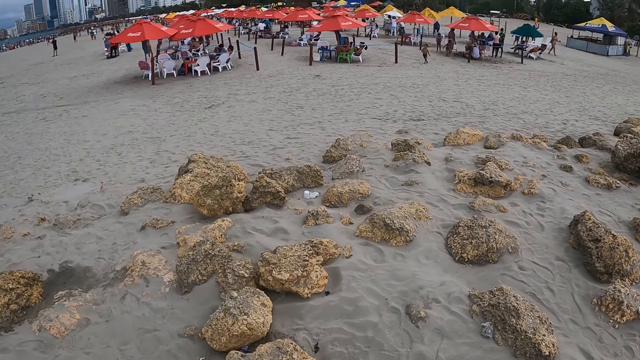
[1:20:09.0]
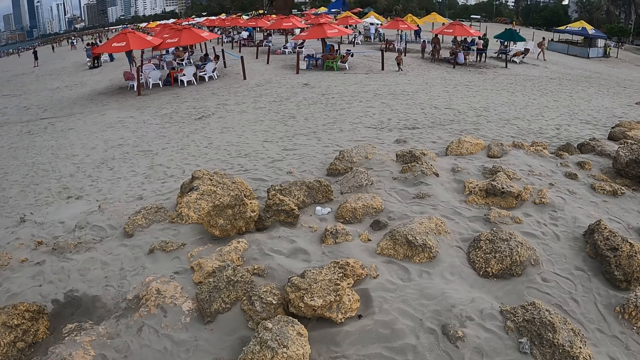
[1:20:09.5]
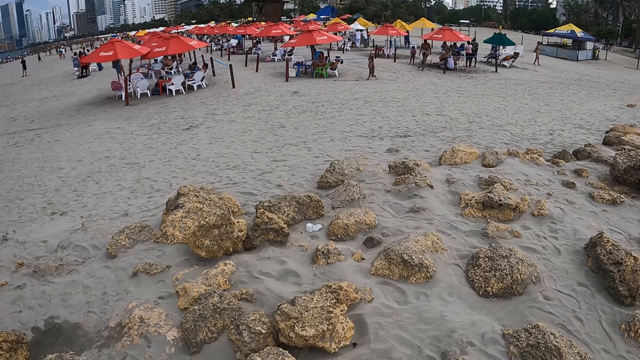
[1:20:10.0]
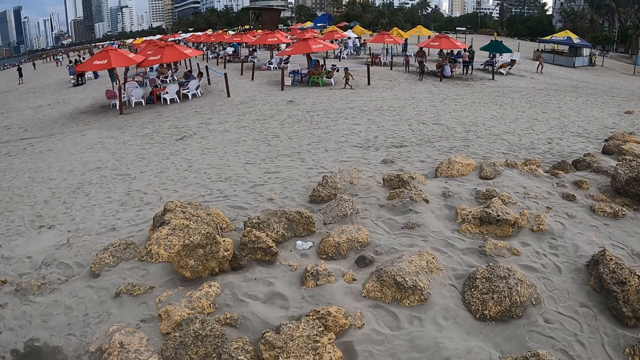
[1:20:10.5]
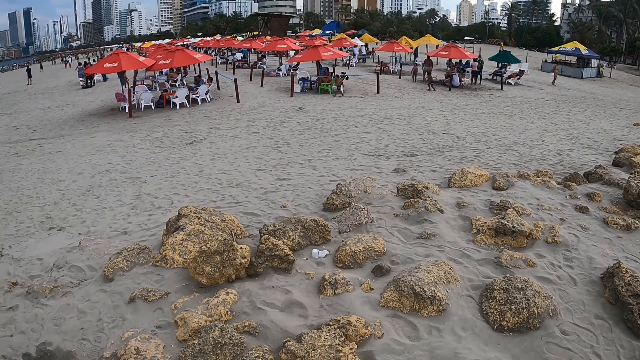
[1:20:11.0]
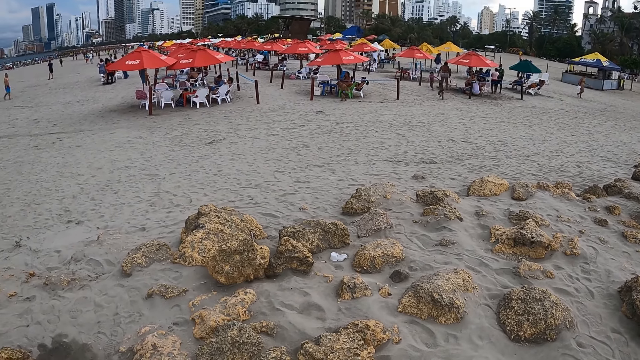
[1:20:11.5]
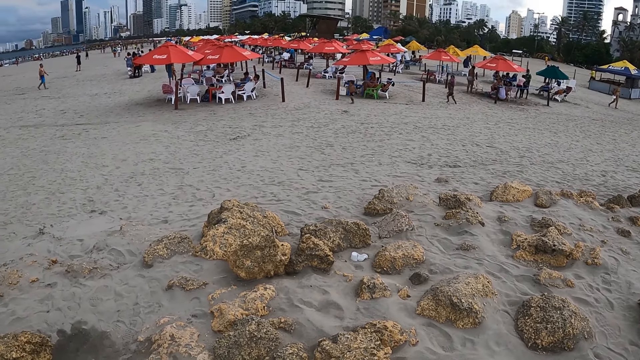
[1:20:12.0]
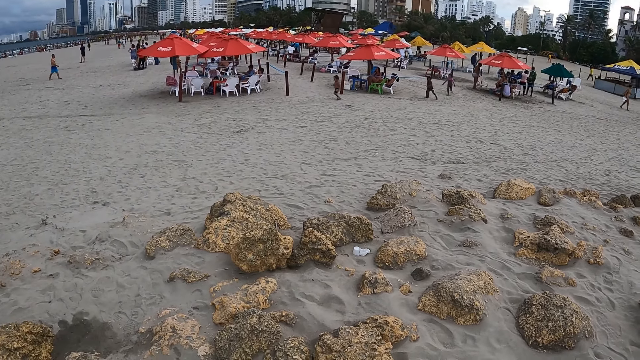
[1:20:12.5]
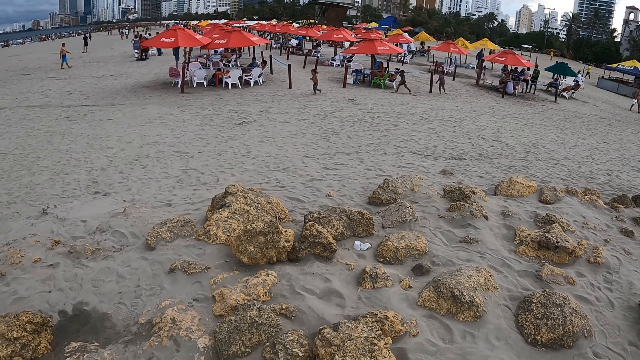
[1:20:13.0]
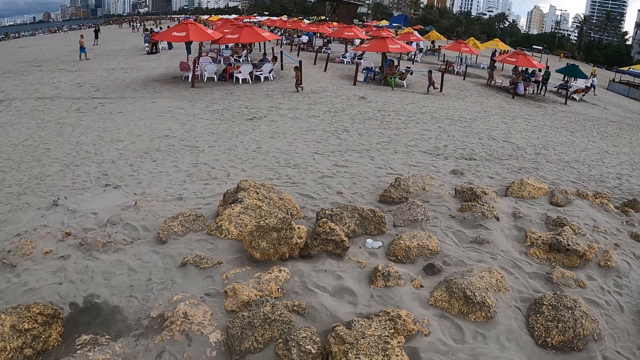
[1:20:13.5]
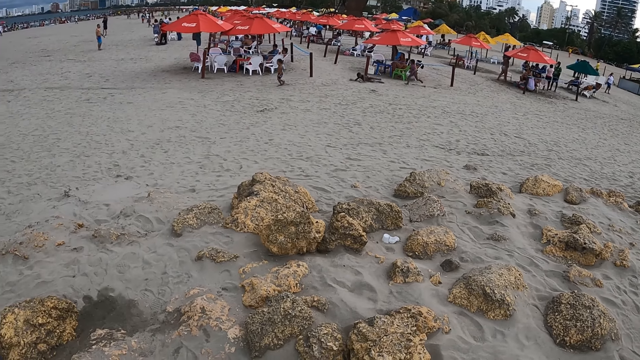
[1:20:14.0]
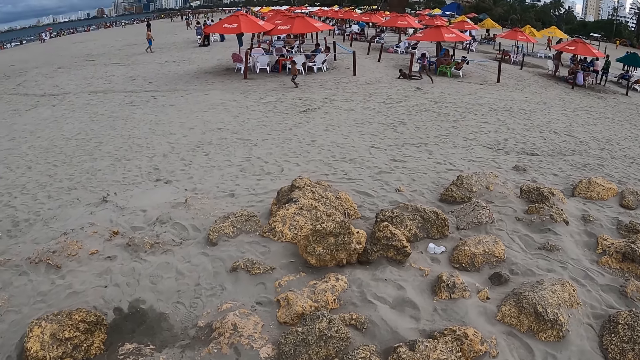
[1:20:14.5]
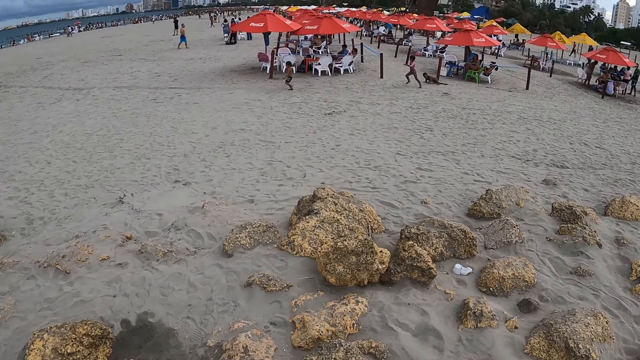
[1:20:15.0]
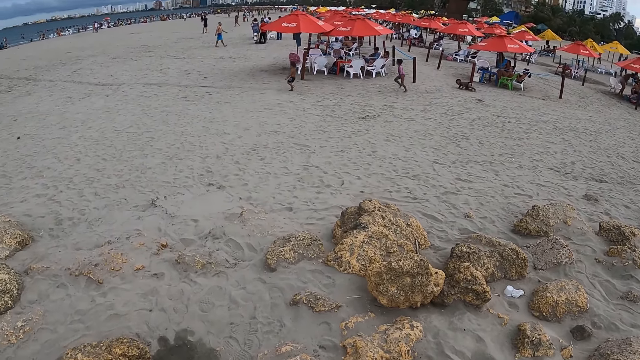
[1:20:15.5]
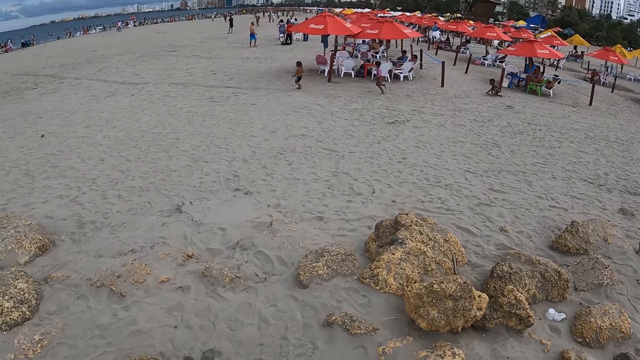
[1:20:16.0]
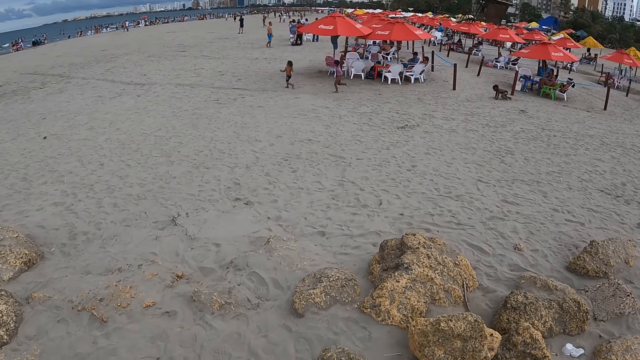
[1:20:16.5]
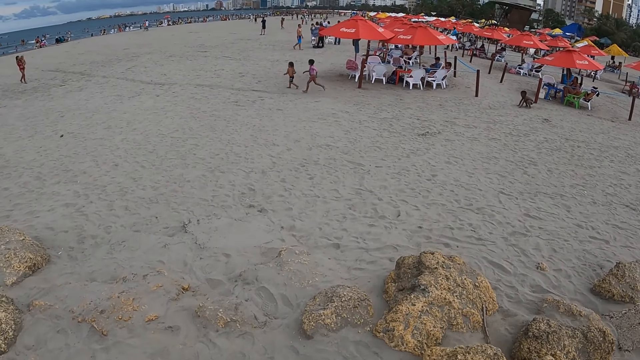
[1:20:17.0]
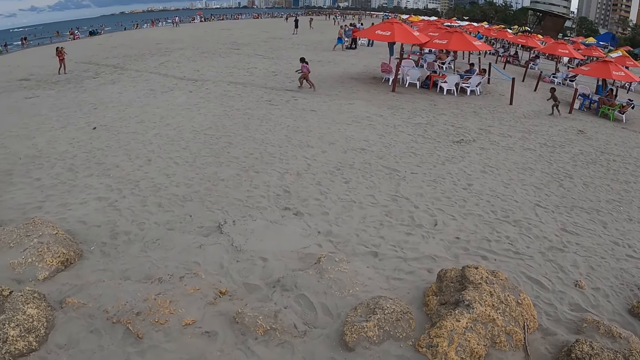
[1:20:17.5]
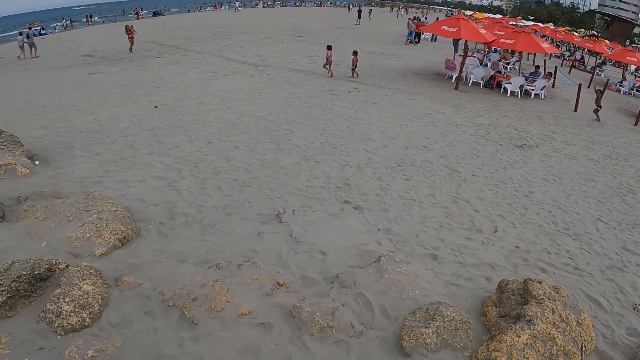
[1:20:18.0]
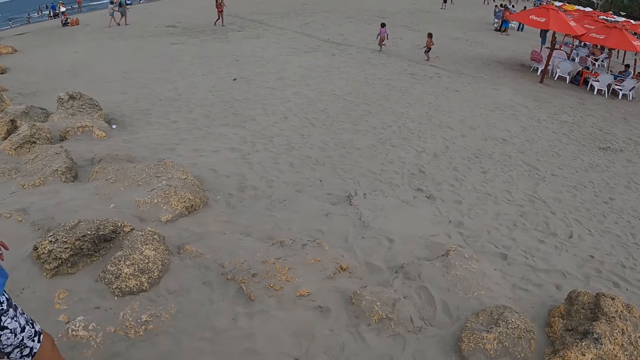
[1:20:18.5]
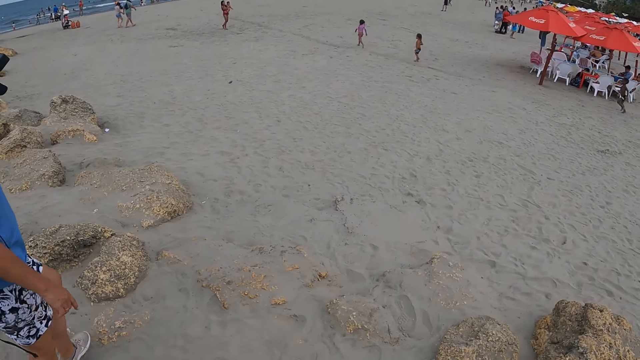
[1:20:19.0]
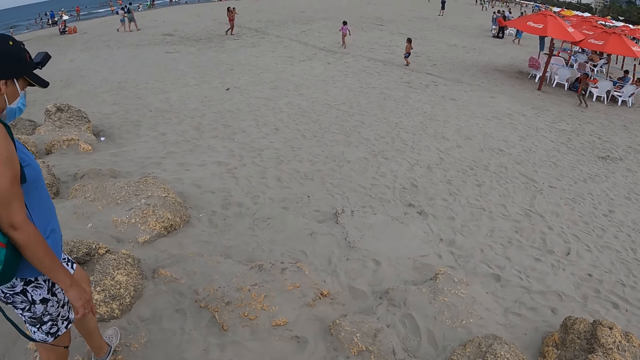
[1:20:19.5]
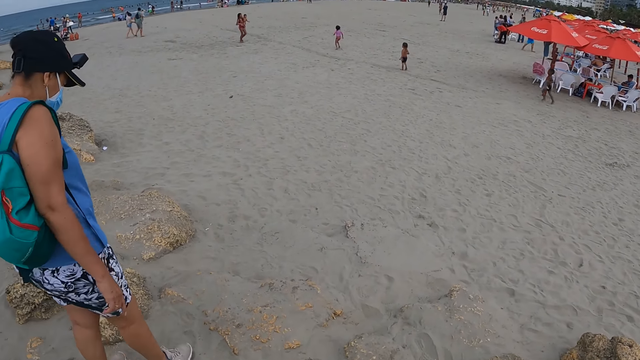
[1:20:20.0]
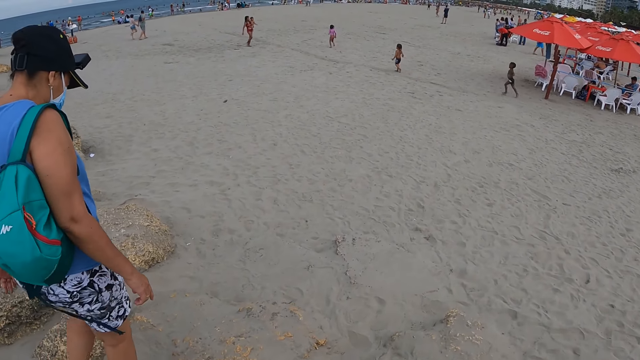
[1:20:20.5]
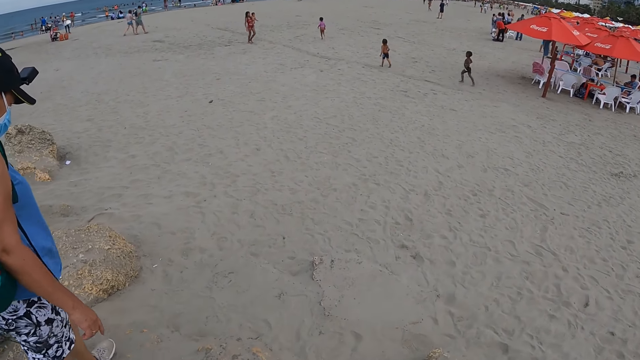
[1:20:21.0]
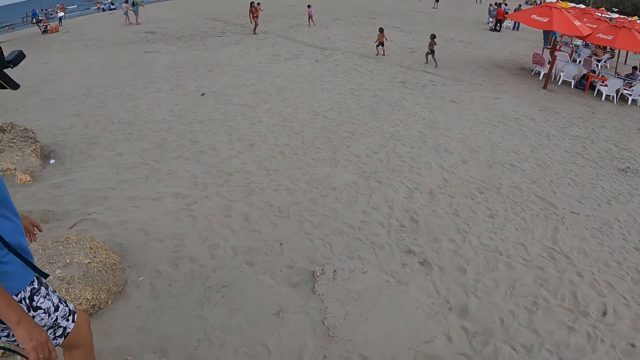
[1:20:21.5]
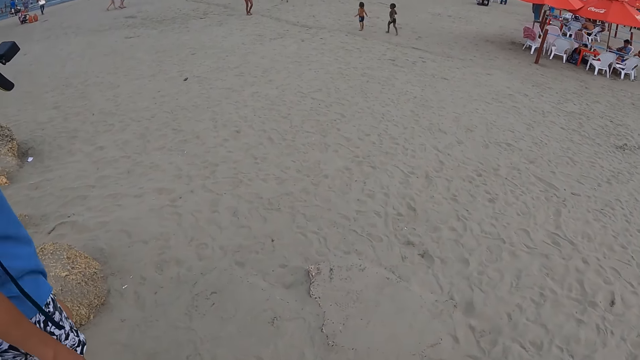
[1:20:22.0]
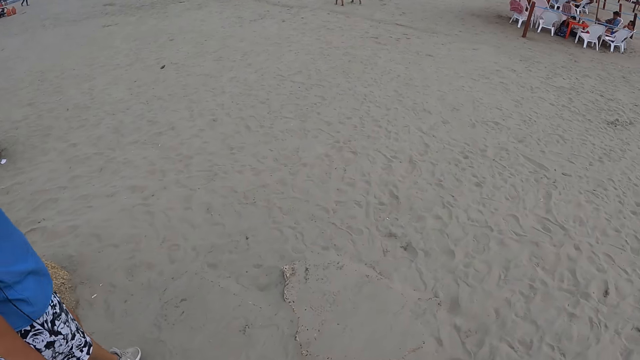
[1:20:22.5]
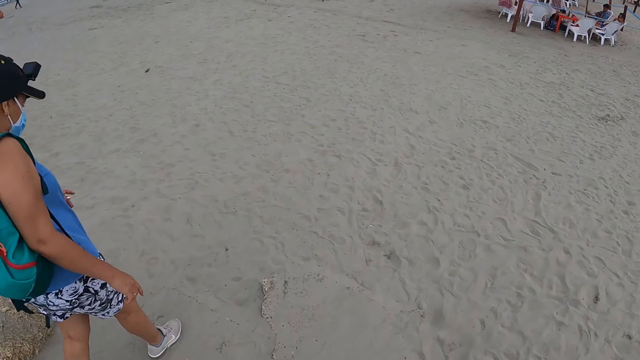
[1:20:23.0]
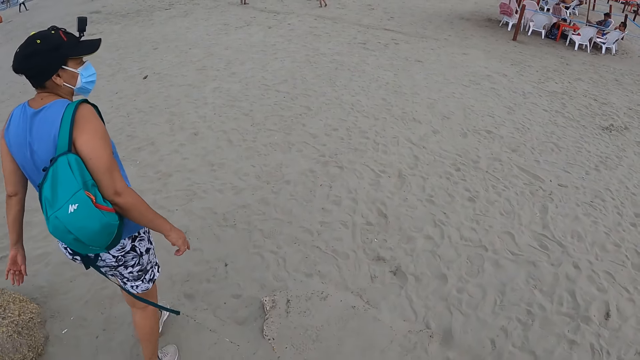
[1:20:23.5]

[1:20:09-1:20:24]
The camera wearer looks around the beach. They walk on the sand beach. A woman walks on the beach.

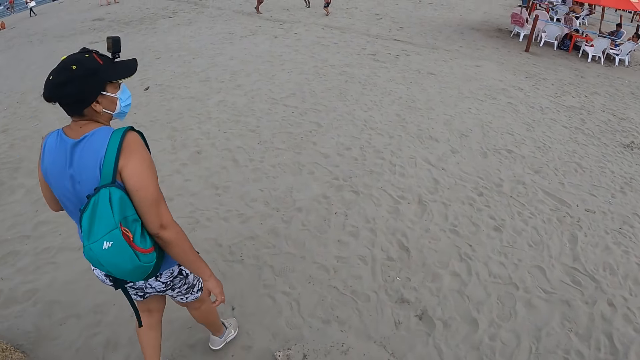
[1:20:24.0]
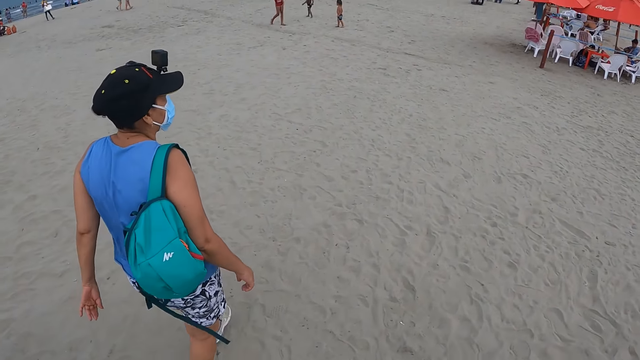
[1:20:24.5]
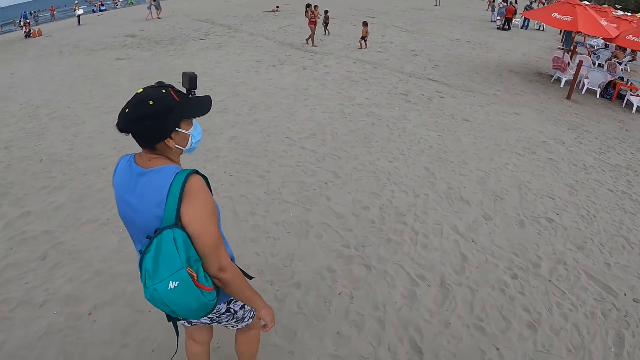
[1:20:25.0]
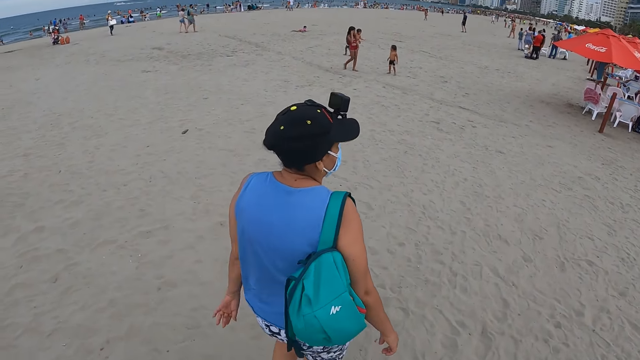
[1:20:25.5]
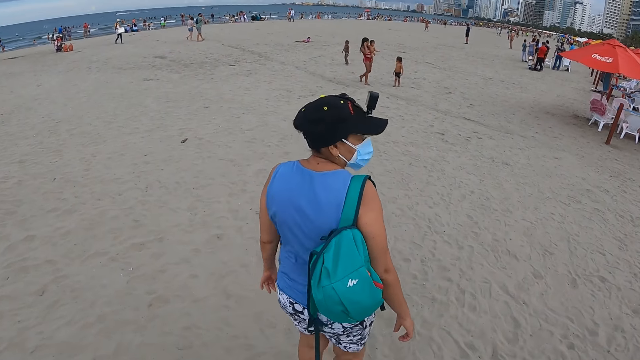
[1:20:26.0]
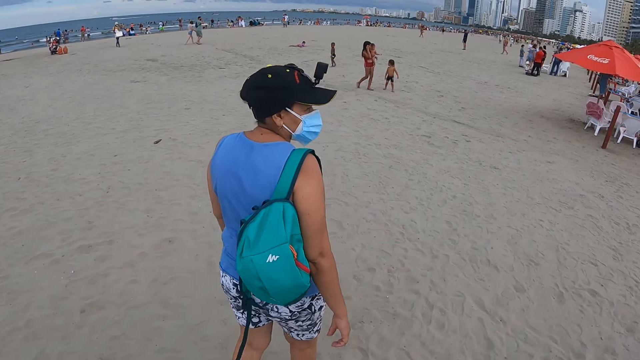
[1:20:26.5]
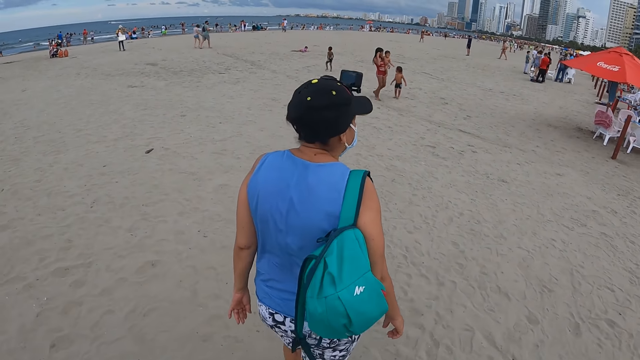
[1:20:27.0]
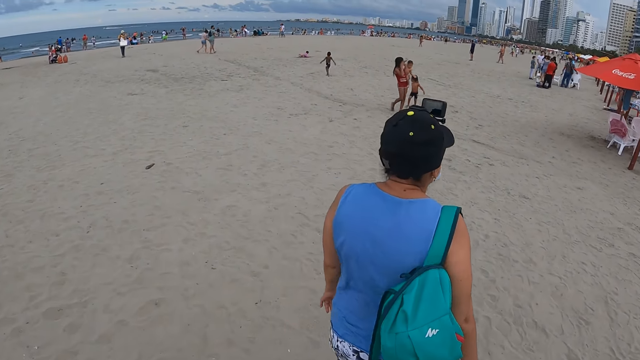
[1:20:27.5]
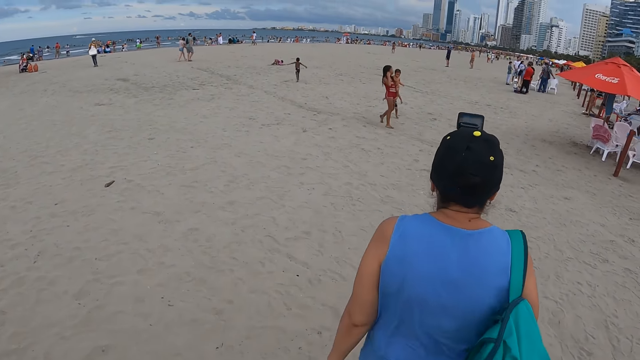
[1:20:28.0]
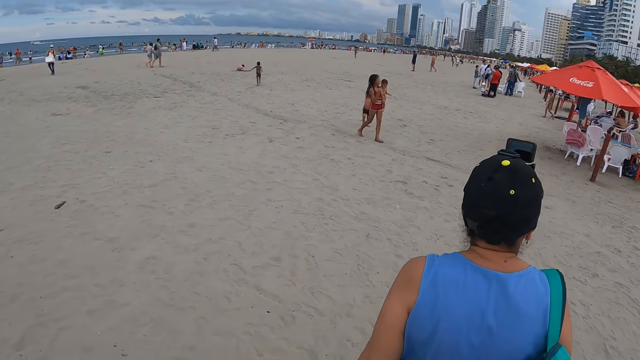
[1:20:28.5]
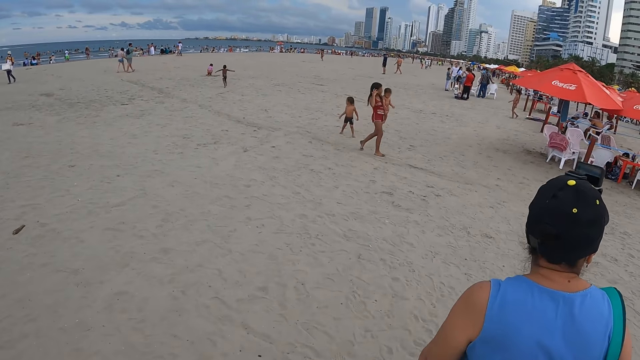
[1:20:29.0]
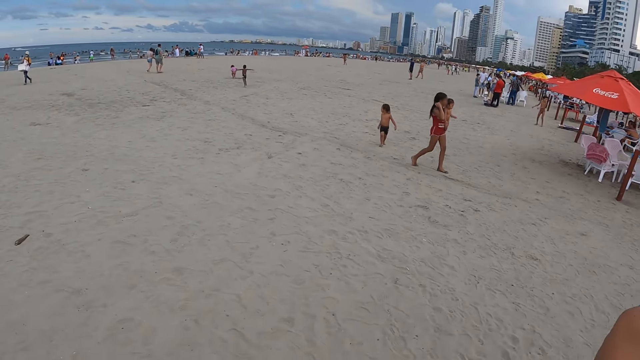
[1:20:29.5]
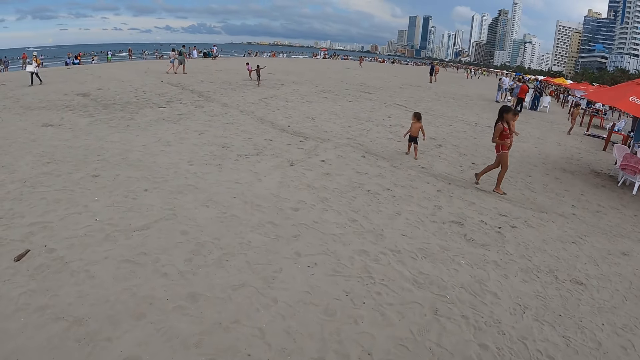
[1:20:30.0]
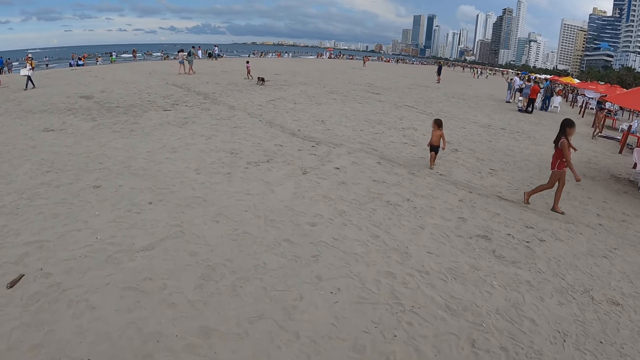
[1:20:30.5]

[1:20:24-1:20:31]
The camera wearer walks on the sand.
